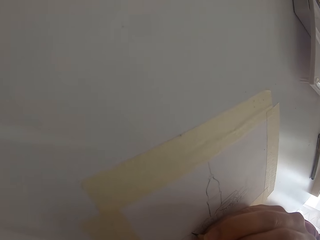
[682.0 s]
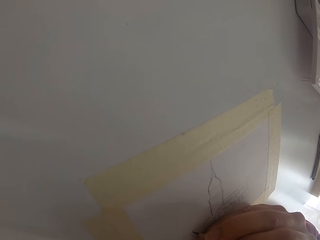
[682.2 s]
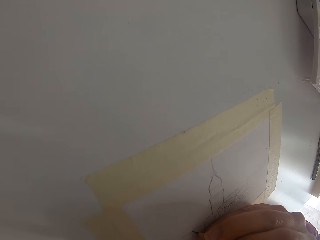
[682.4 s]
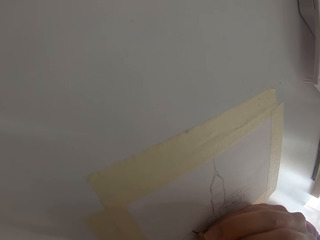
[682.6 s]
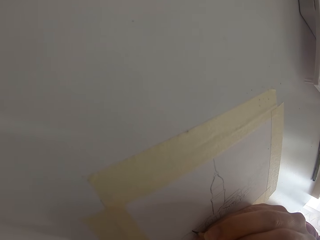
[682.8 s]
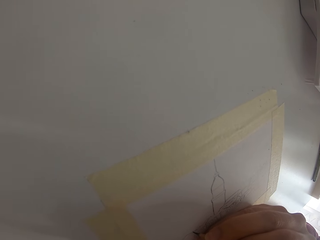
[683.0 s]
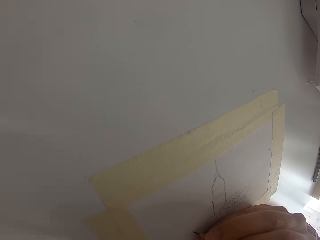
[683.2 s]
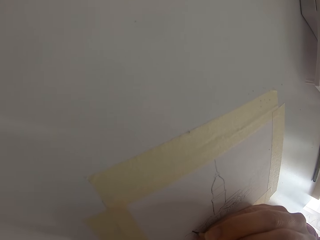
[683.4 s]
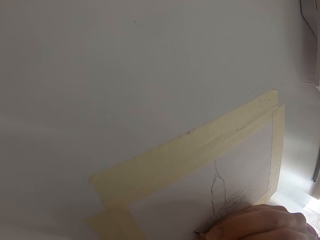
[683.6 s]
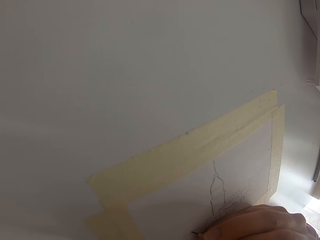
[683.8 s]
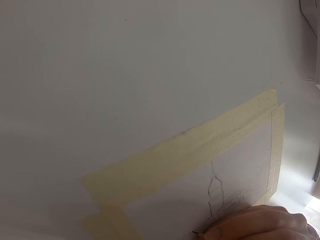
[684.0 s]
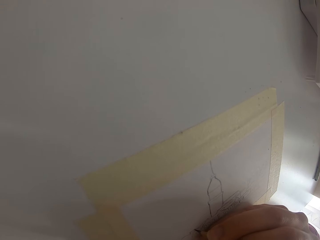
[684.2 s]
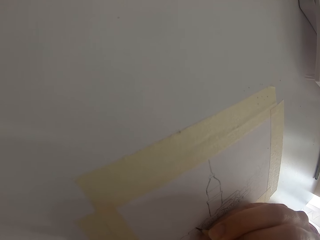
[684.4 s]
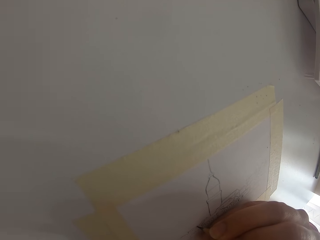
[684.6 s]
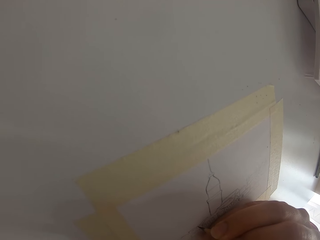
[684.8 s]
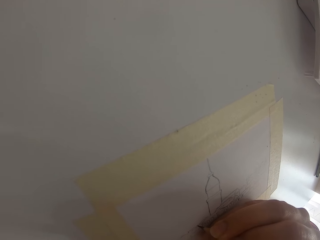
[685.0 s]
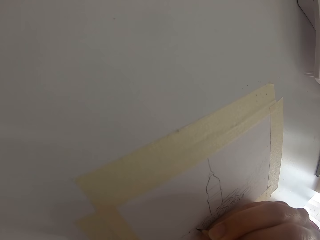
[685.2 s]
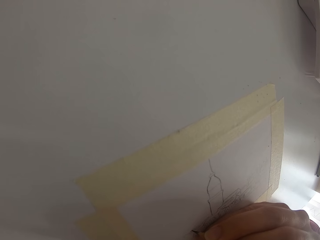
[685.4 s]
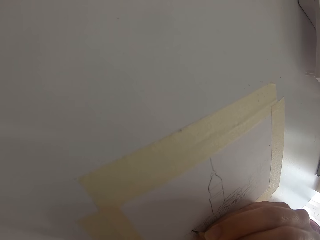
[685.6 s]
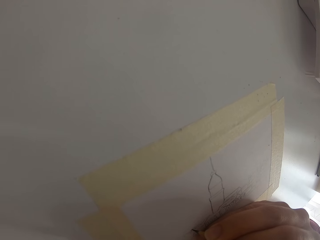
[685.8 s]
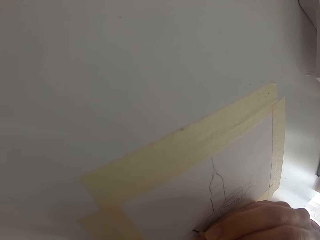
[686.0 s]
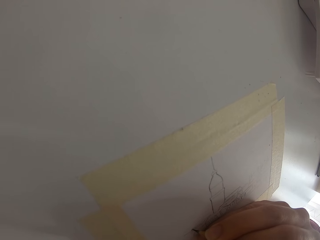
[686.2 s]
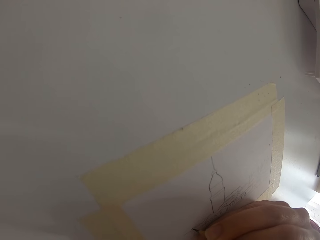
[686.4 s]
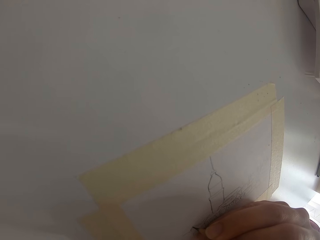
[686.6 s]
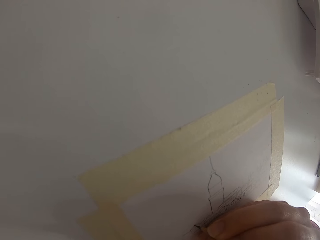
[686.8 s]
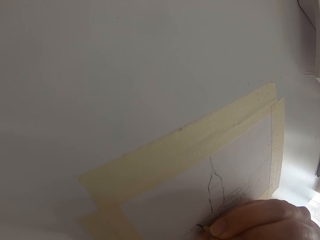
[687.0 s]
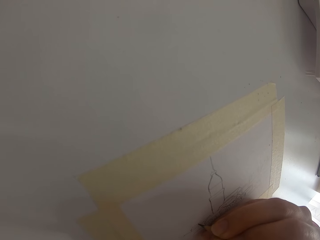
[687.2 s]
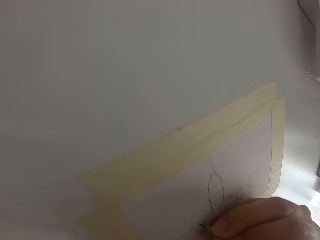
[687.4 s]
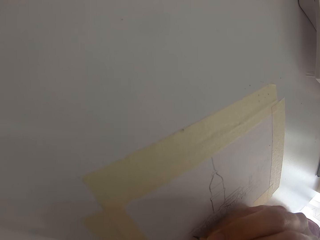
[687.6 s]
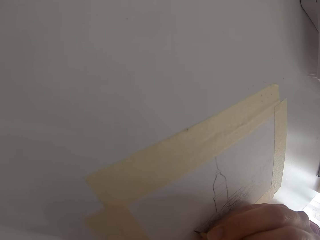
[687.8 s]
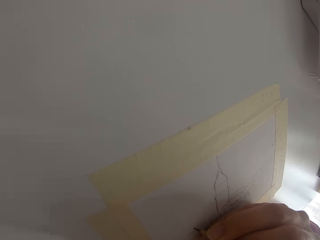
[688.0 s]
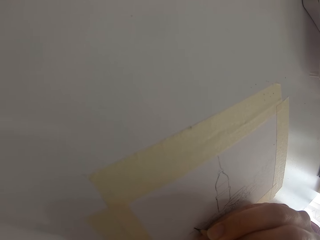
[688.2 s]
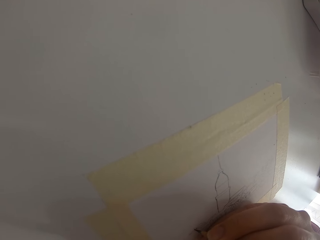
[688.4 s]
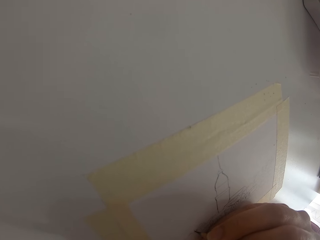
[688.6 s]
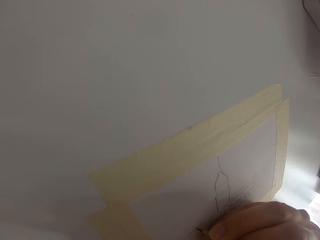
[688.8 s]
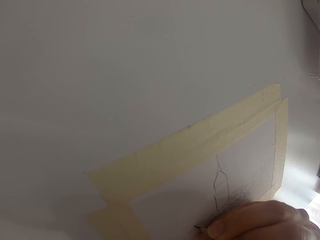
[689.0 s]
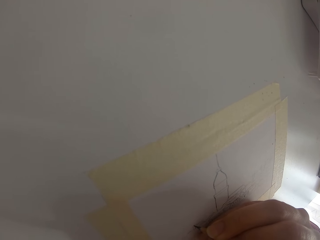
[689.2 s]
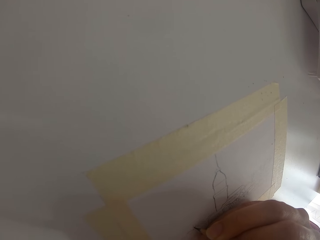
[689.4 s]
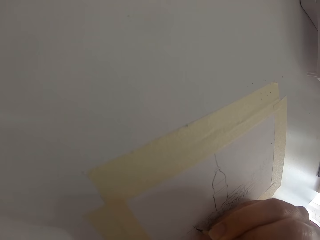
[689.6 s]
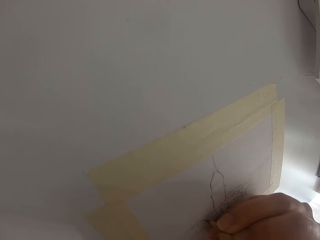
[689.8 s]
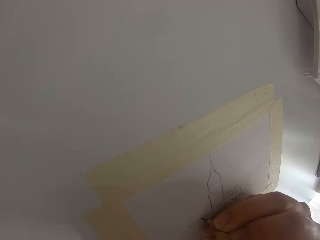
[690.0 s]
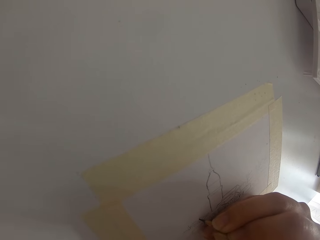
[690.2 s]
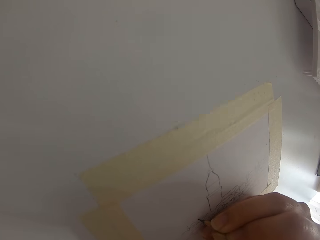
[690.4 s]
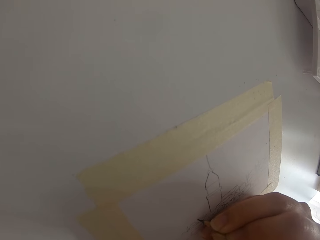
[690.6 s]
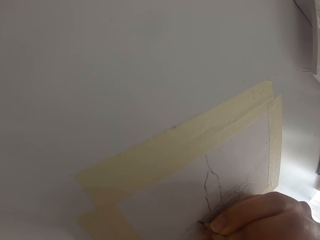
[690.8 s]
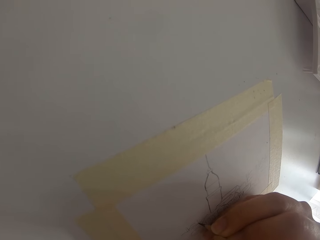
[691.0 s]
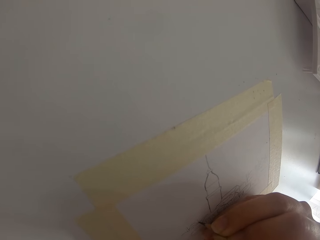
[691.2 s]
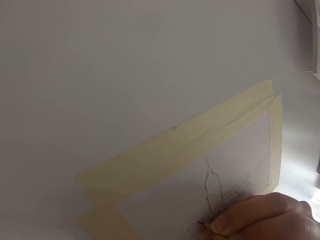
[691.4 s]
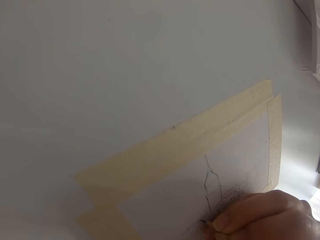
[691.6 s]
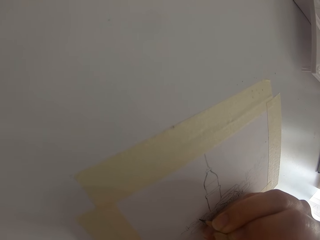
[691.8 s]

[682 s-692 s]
The camera wearer draws on the paper. They draw on the paper again.

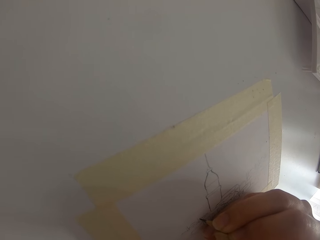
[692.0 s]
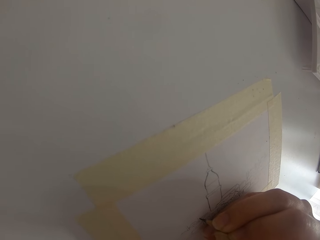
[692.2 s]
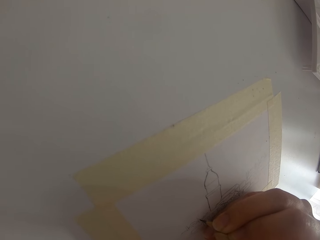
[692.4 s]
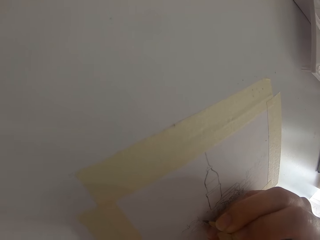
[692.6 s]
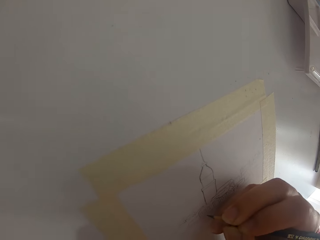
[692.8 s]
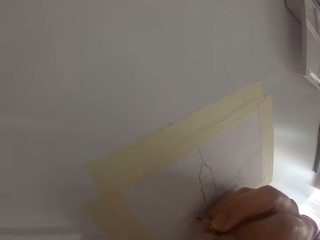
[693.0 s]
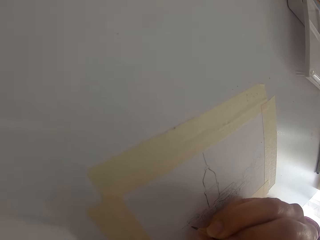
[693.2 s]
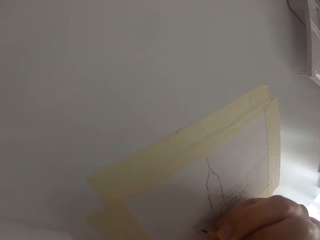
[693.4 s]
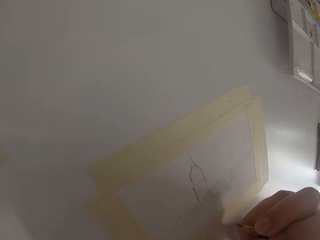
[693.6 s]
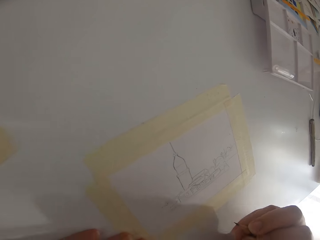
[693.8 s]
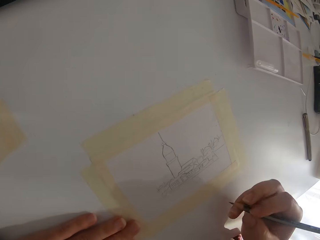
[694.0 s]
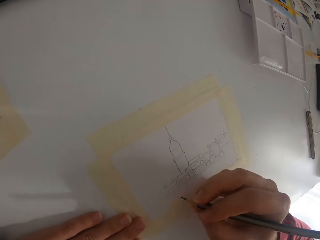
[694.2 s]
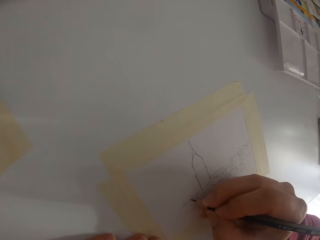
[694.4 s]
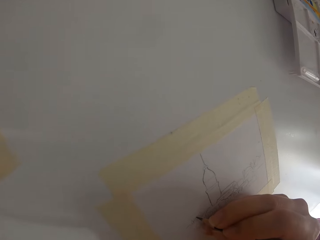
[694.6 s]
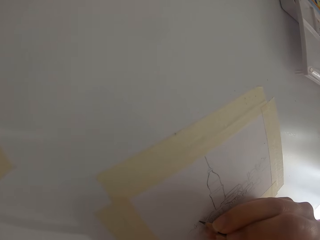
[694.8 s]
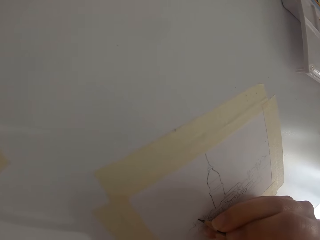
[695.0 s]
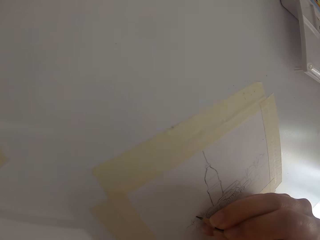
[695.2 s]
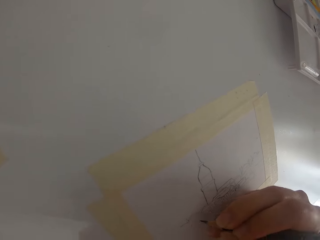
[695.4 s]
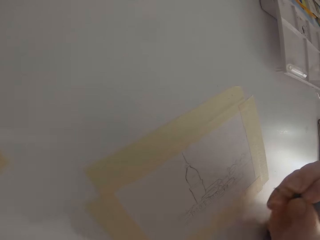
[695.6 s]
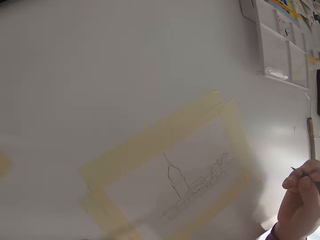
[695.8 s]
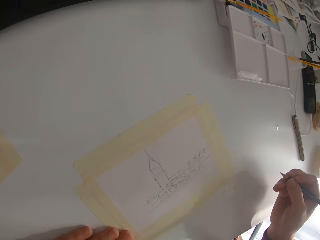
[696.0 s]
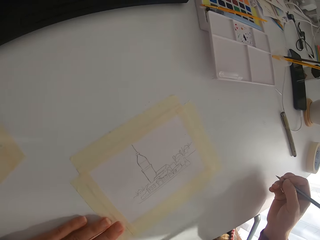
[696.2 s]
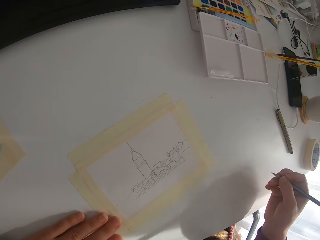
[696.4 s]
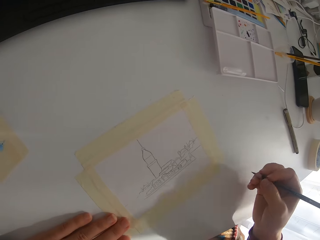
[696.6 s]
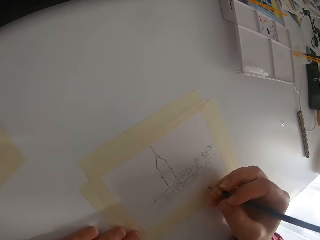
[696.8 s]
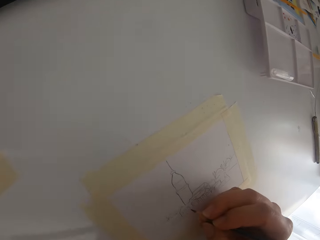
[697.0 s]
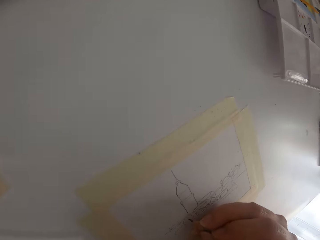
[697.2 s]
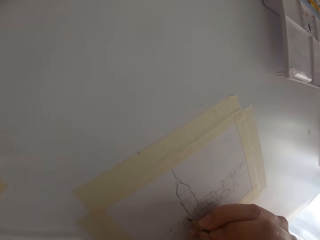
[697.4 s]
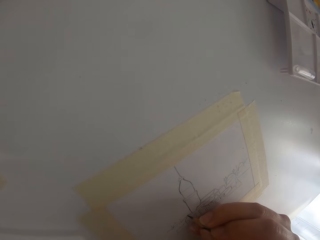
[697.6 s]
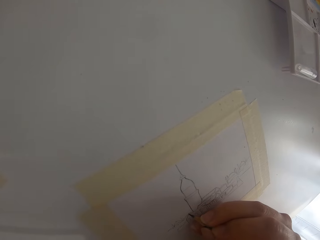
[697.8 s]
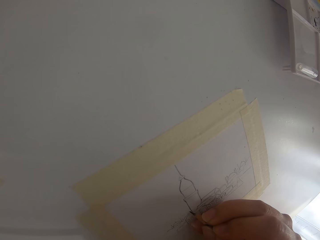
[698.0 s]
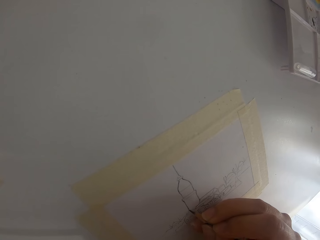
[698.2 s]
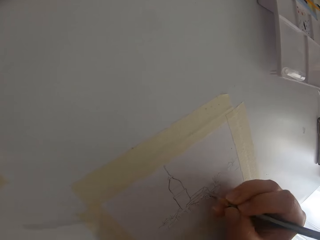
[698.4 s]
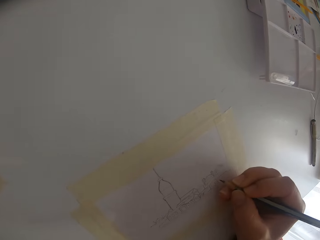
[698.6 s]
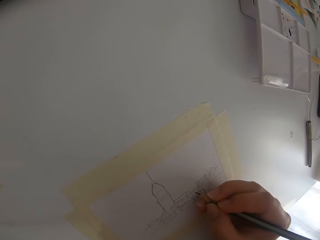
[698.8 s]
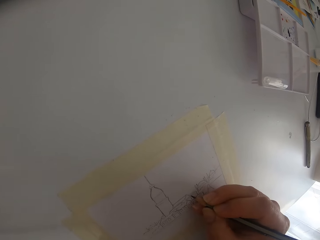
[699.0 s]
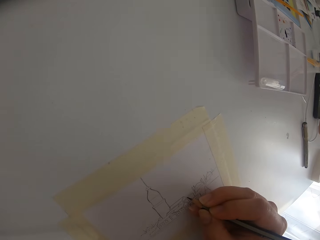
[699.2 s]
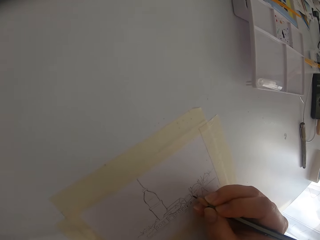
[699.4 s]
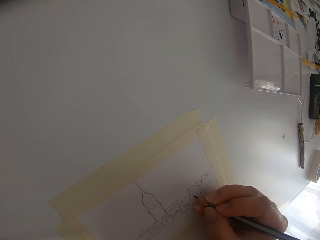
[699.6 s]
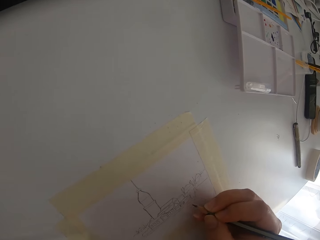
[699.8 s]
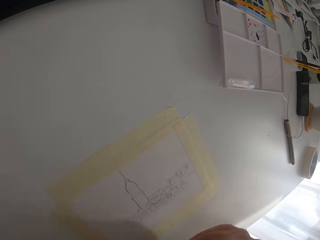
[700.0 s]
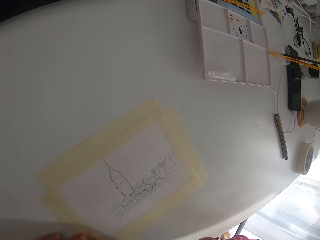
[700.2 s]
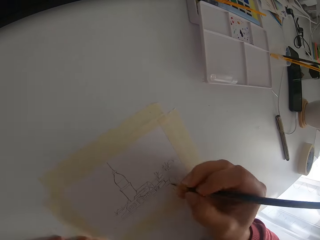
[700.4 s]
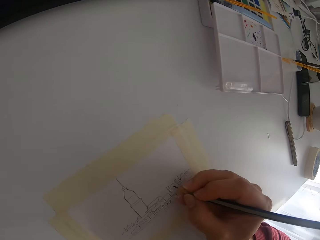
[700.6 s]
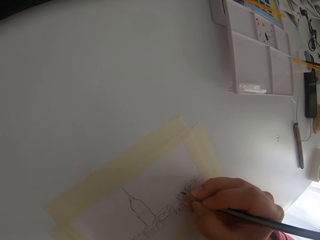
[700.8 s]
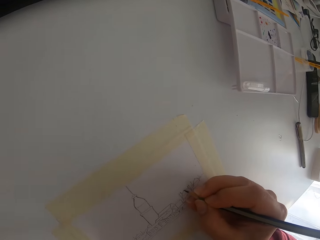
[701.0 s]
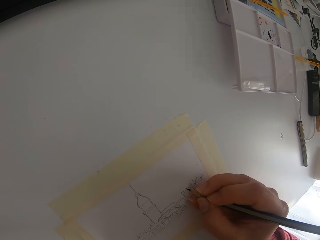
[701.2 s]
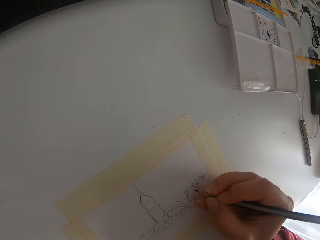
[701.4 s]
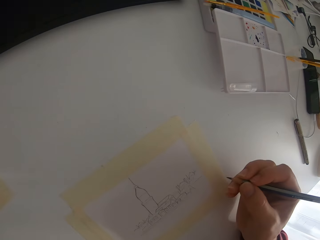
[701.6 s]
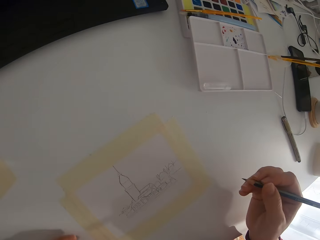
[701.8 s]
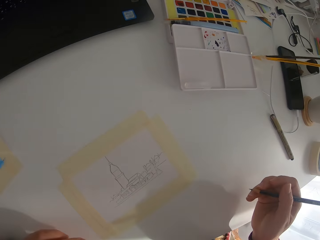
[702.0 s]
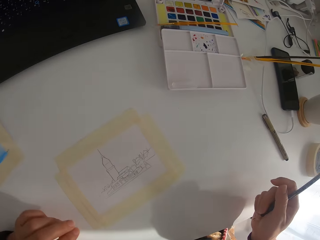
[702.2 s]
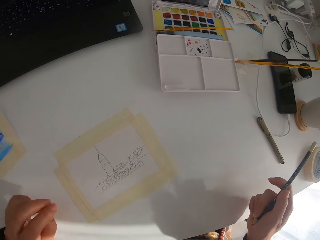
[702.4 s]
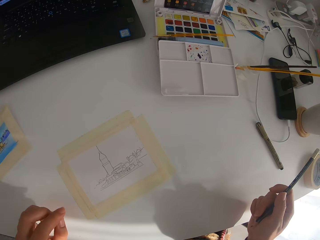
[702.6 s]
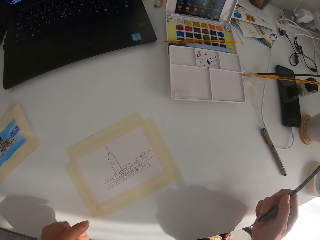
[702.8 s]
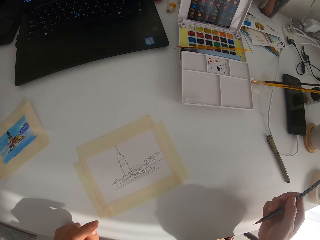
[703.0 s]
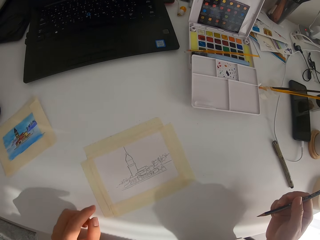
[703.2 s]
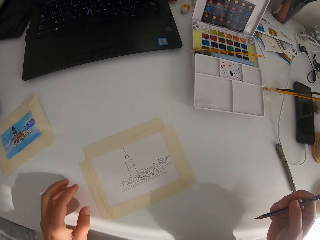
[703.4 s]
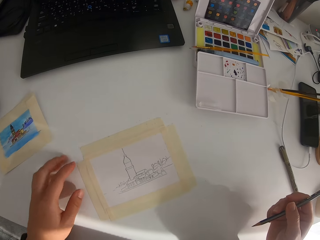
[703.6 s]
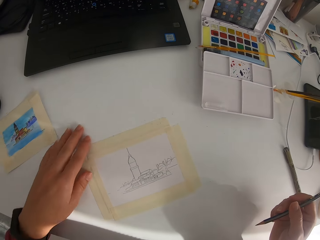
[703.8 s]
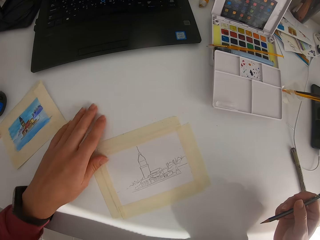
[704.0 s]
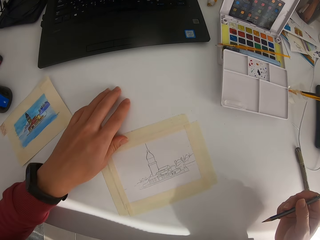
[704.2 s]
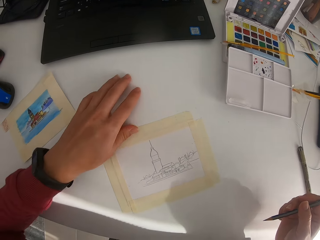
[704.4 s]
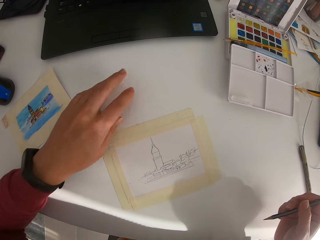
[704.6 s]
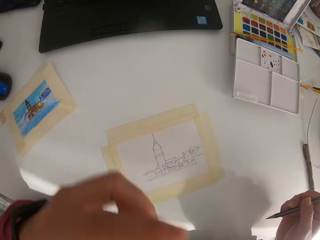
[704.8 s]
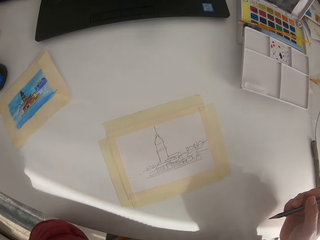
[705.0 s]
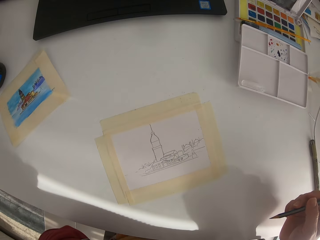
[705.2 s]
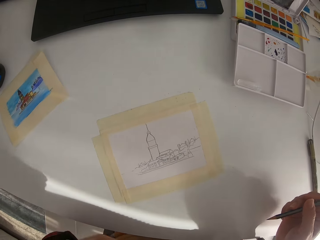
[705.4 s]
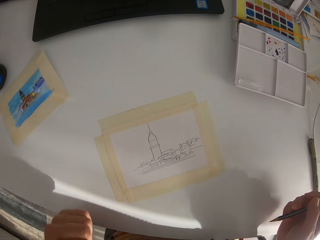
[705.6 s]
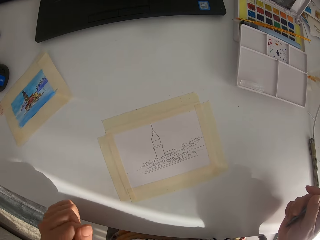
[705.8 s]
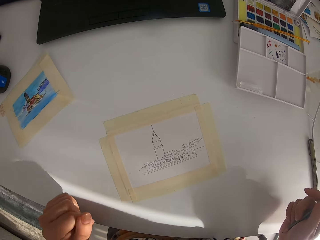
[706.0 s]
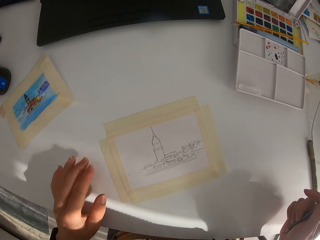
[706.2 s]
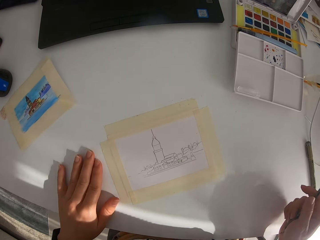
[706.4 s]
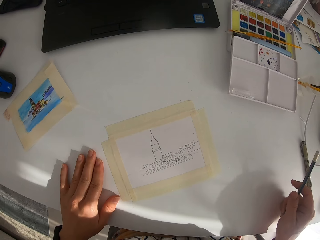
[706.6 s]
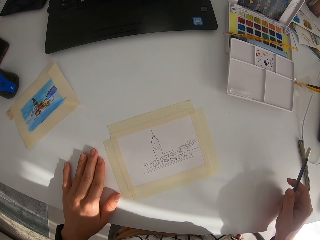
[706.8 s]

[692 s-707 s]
The camera wearer draws on the paper. They look at the picture. They draw the picture. They lift up the right arm. They draw on the paper. They look at the picture.
